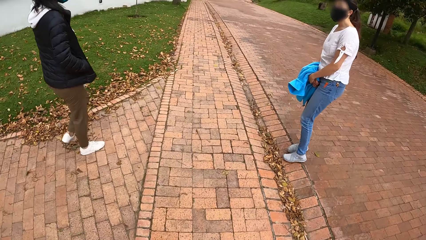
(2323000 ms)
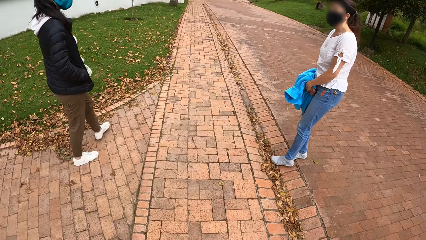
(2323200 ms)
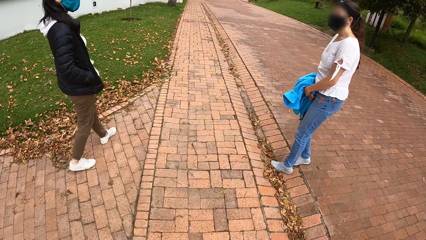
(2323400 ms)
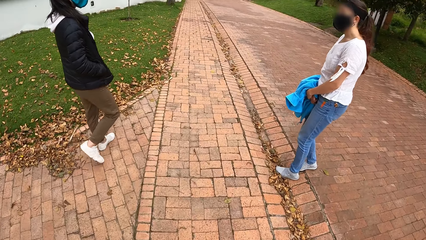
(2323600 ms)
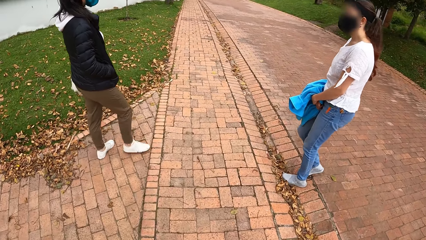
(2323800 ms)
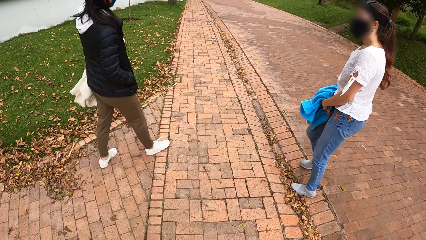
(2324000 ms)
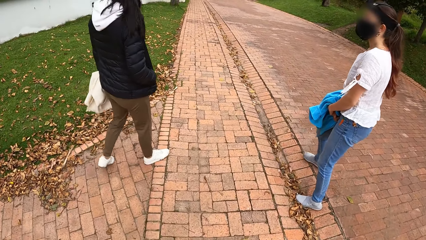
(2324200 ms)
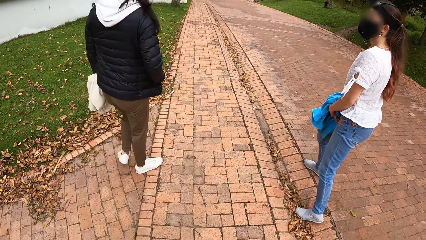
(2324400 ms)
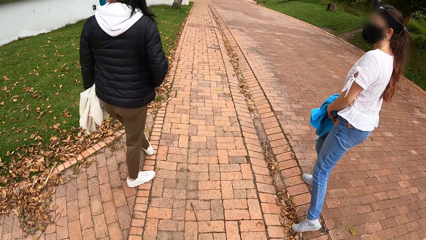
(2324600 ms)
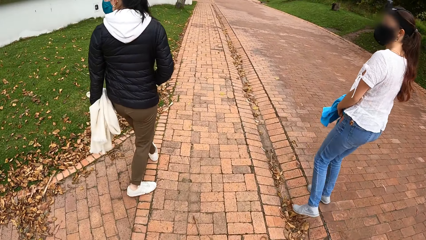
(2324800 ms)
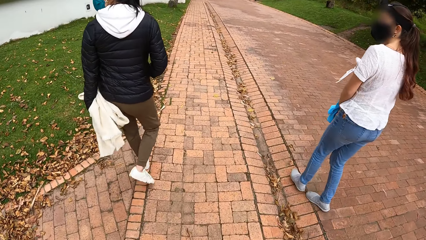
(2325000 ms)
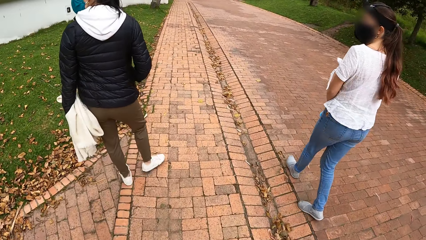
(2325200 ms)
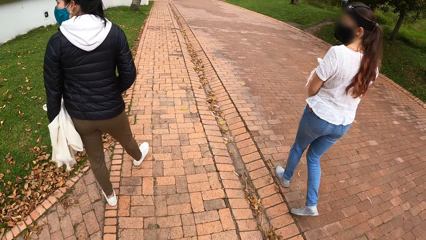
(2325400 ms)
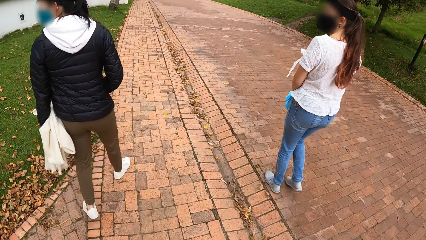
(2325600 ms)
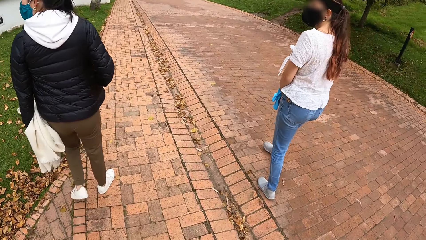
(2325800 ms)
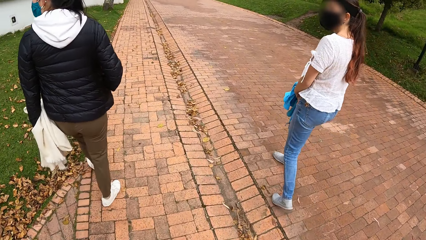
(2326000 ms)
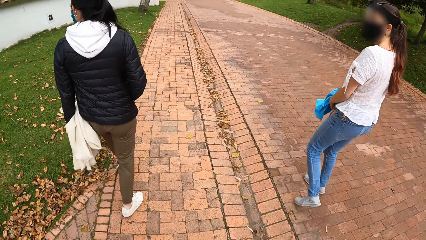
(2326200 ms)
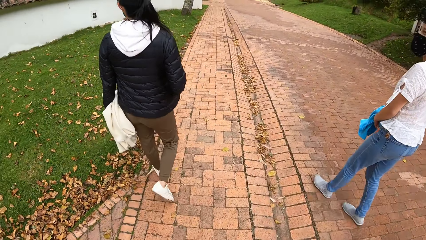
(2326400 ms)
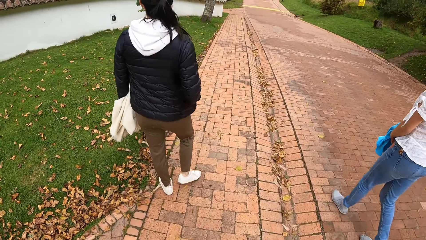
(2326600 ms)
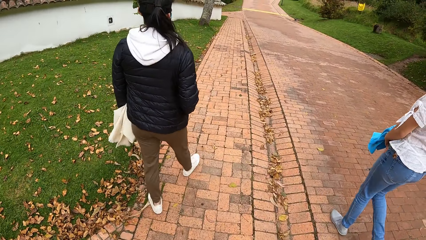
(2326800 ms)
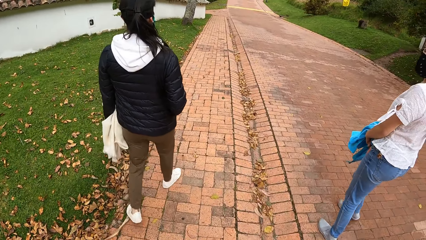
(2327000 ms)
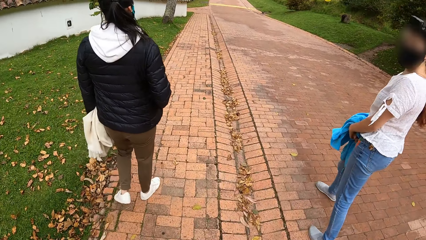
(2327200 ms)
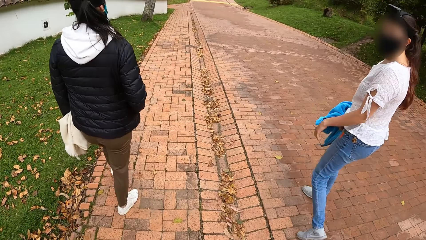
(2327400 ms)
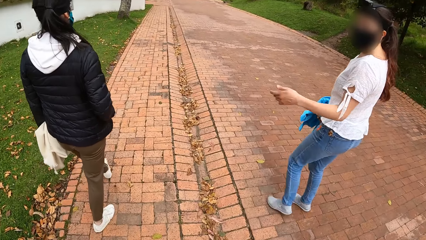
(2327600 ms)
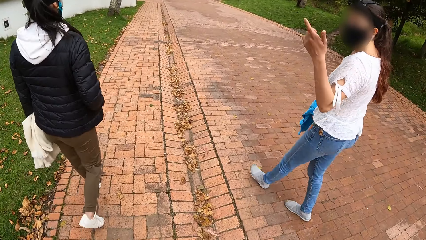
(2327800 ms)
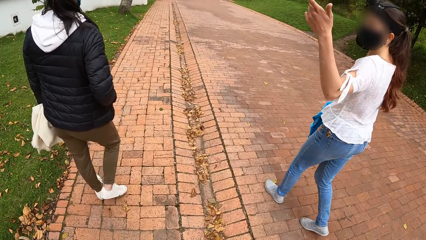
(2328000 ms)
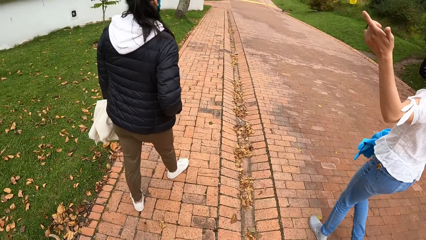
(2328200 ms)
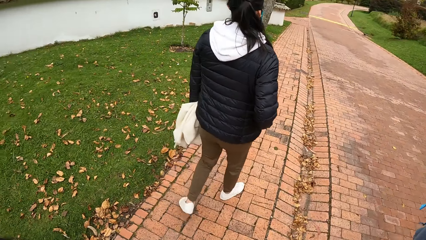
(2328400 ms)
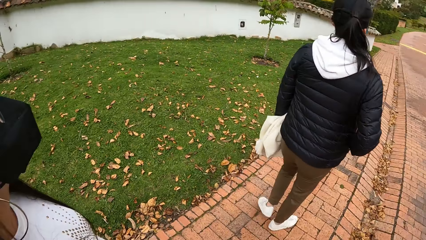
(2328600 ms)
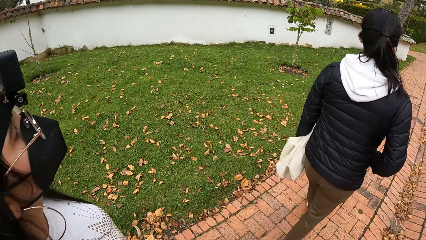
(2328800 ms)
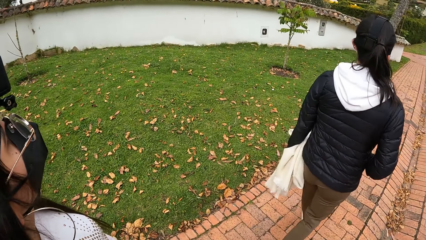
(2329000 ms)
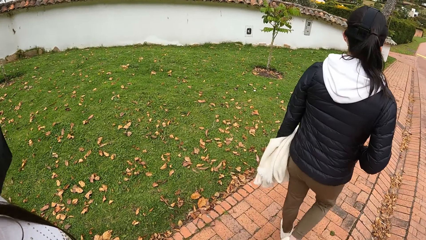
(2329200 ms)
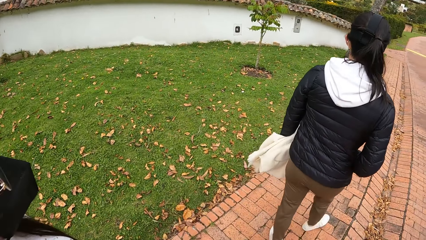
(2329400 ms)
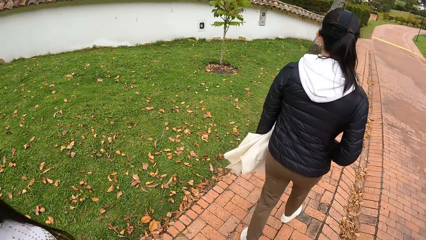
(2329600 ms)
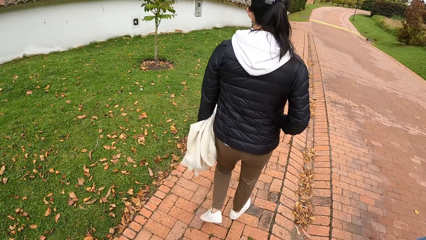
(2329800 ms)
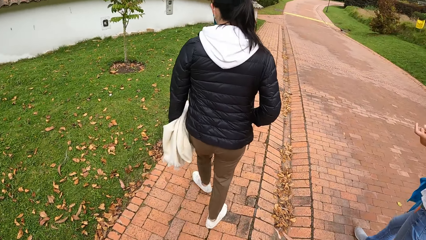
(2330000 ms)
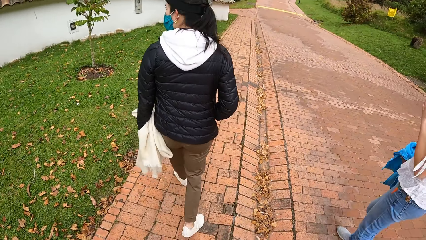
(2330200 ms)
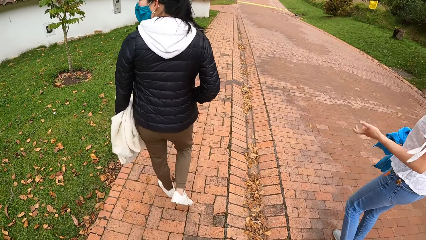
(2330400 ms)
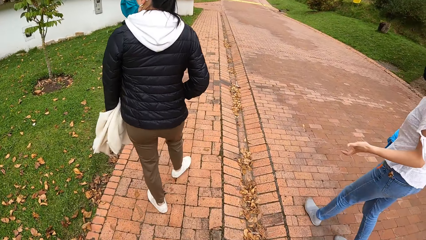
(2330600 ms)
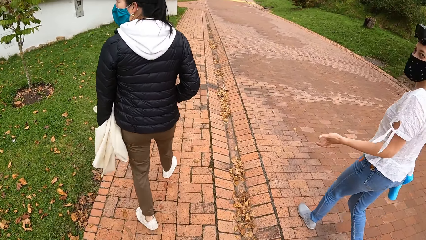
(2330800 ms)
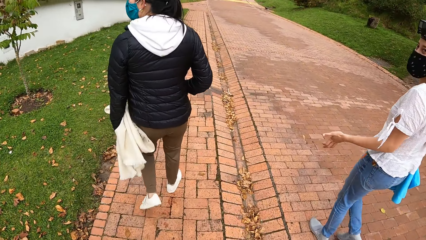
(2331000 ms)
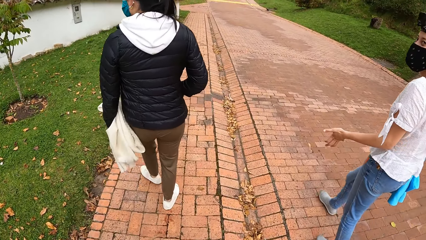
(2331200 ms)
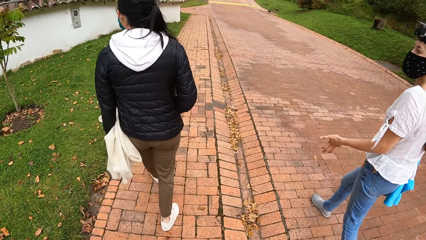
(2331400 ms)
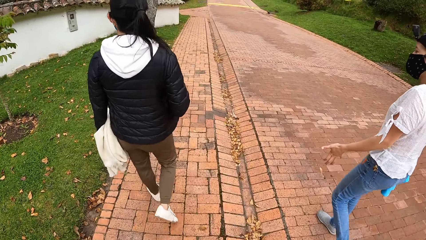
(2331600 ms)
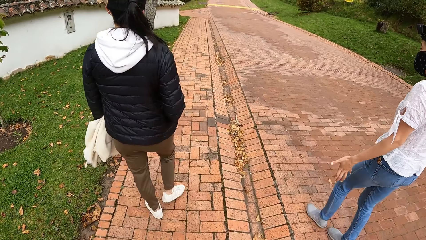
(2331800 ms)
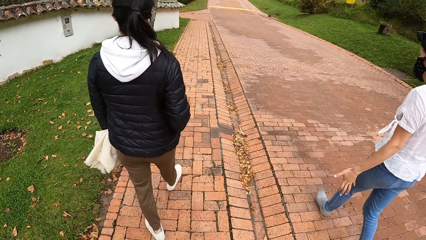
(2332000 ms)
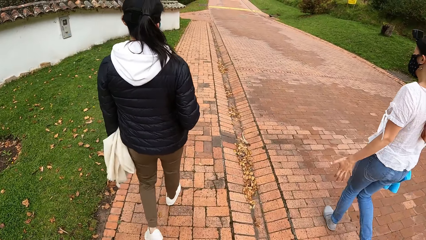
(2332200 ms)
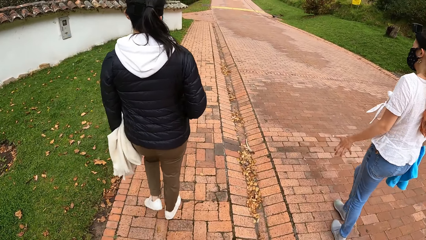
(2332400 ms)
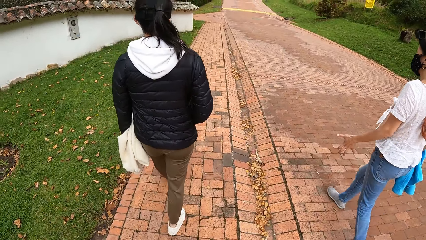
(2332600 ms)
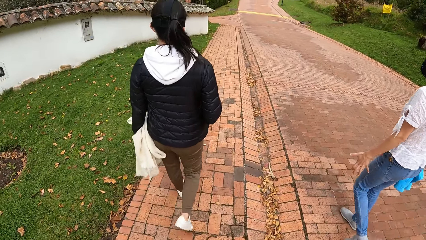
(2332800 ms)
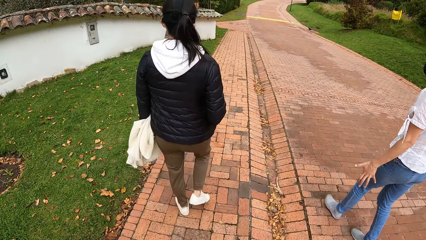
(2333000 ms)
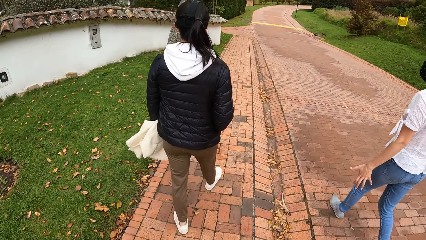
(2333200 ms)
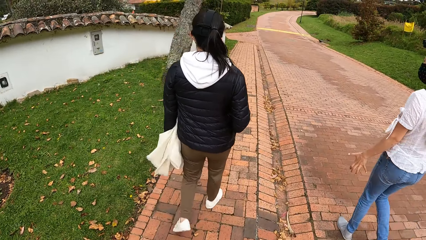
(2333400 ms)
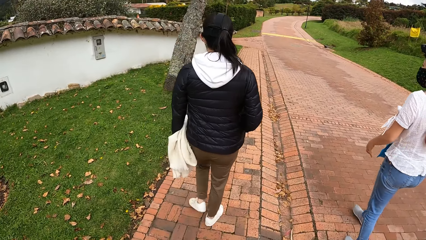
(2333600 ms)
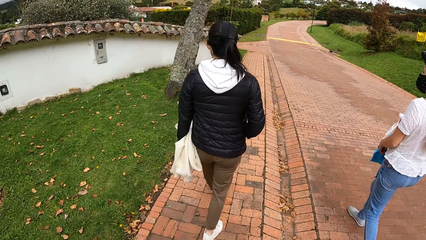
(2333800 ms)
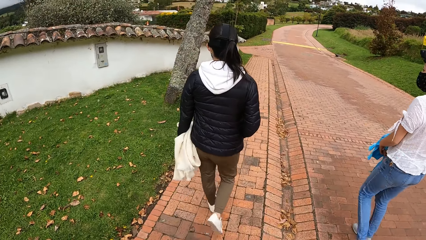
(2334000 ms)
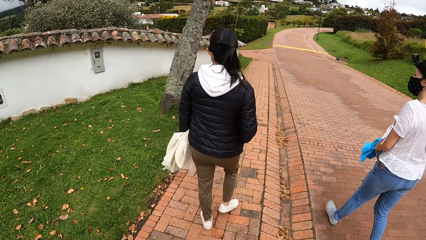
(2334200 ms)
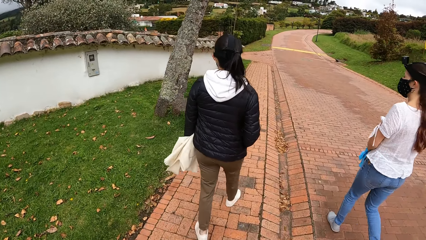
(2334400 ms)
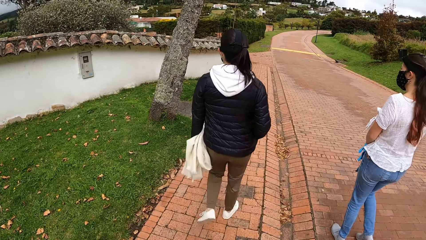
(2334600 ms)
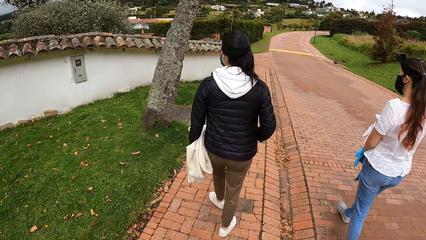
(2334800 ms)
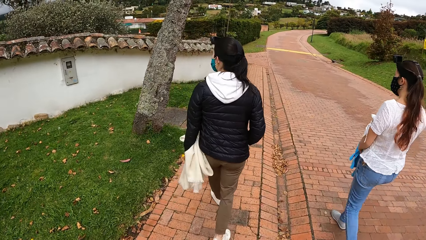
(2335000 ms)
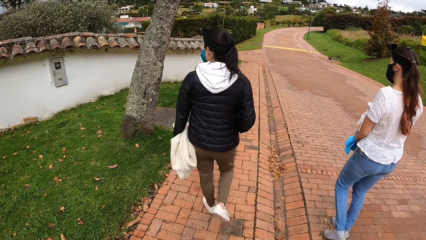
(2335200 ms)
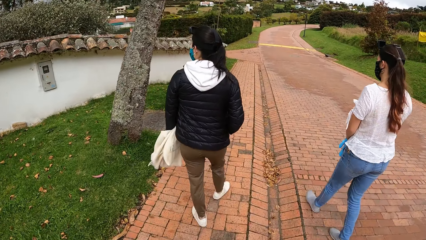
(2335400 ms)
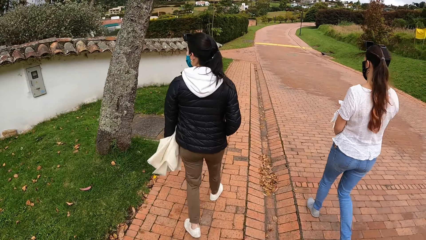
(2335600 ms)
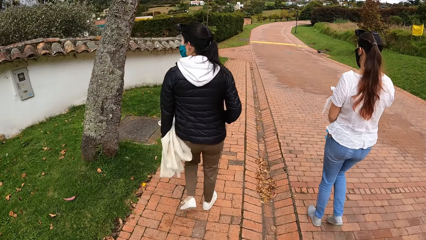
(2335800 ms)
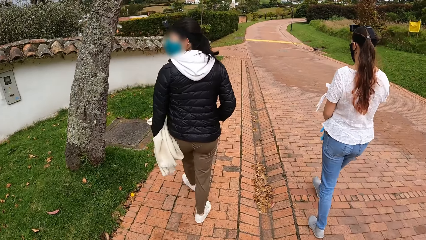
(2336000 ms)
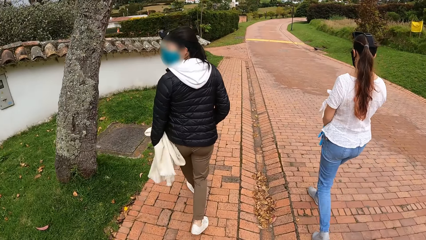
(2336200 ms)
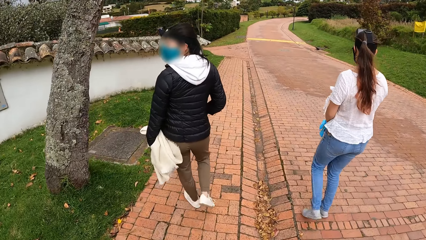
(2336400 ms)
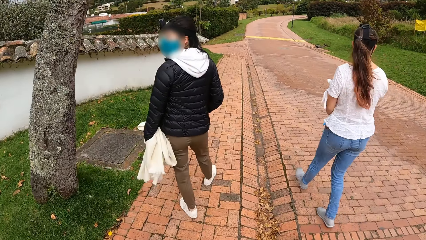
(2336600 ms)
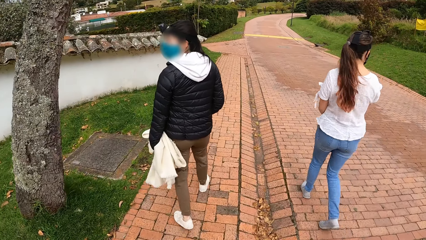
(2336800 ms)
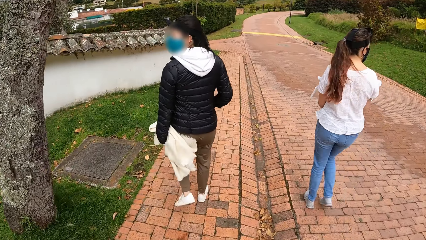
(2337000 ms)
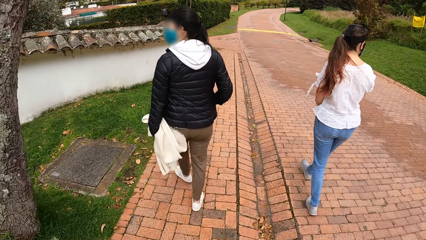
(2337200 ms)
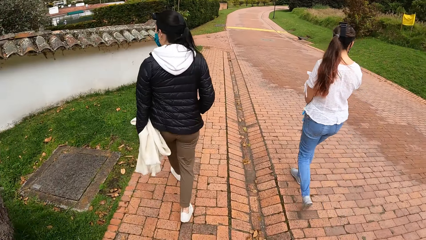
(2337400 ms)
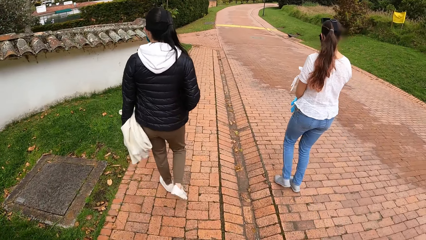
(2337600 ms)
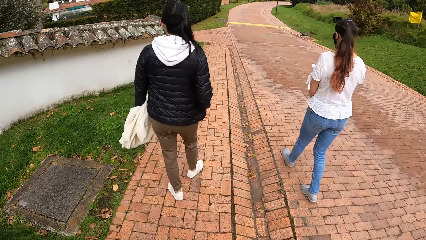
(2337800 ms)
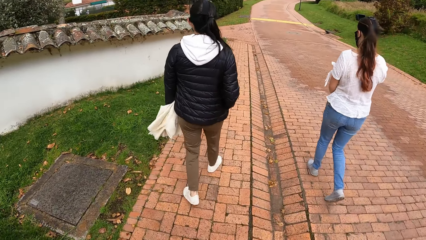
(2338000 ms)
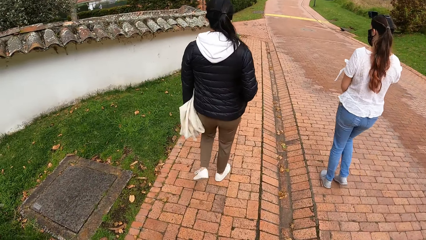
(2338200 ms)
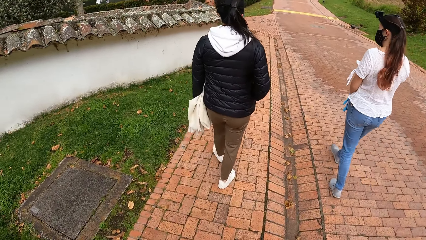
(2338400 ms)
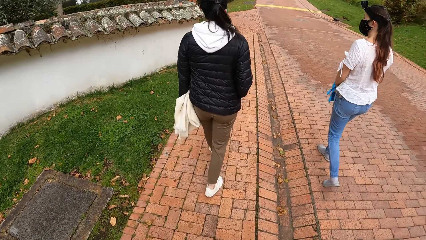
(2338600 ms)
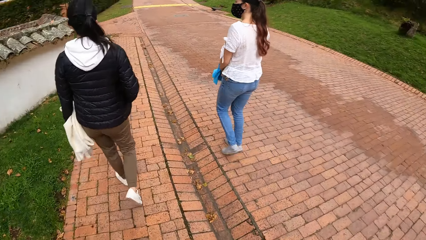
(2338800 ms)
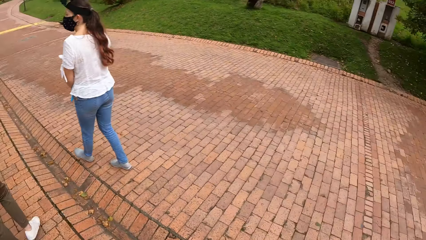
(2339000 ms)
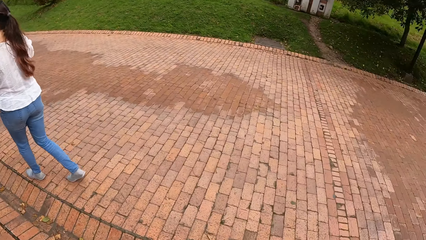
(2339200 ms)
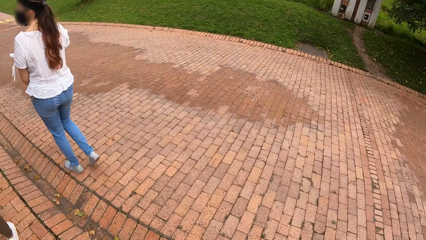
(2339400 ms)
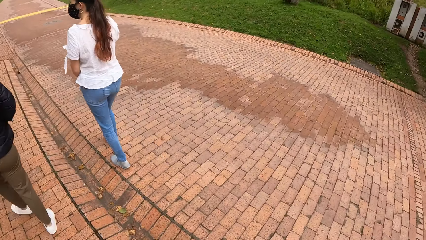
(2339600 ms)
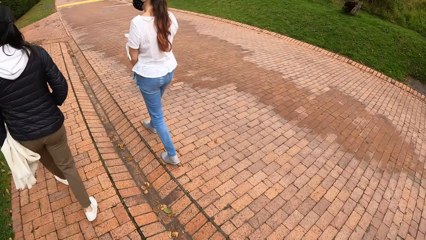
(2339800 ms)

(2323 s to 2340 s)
The camera wearer converses with a woman and another woman. The women walk along the pathway. The camera wearer converses with the women and a third woman. The first and second women walk along the pathway. The camera wearer walks along the pathway.
